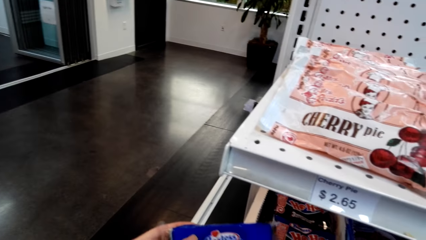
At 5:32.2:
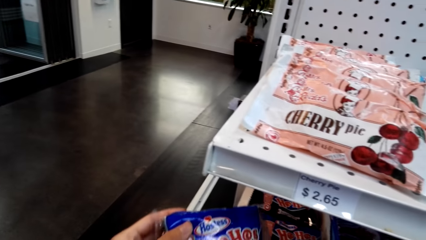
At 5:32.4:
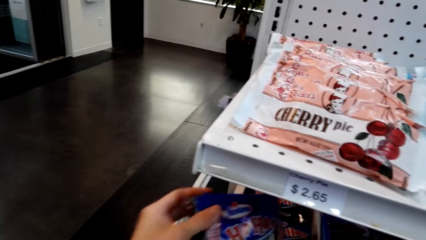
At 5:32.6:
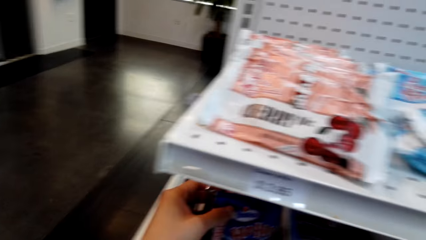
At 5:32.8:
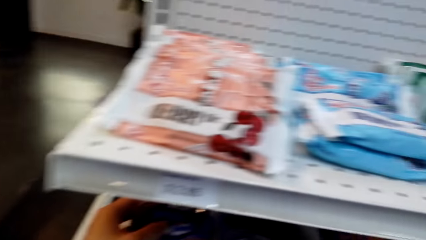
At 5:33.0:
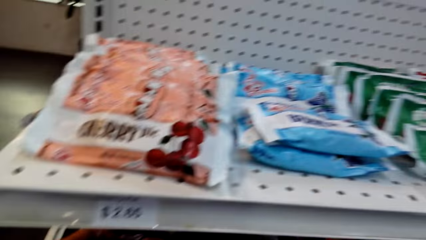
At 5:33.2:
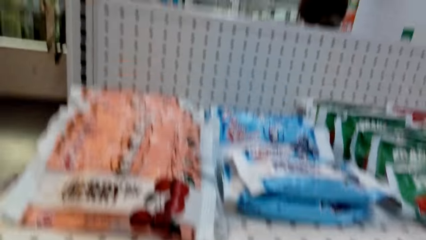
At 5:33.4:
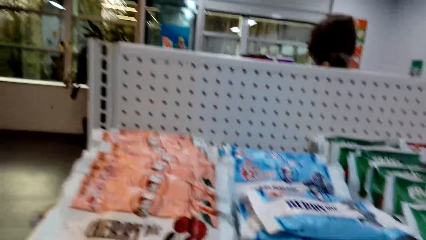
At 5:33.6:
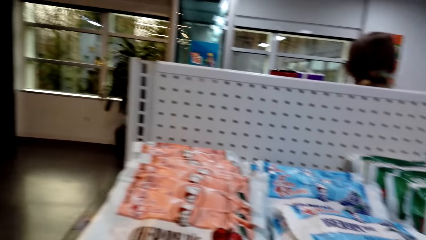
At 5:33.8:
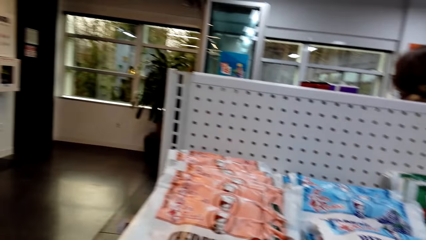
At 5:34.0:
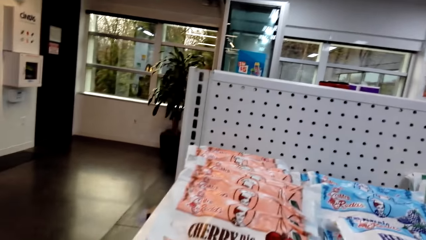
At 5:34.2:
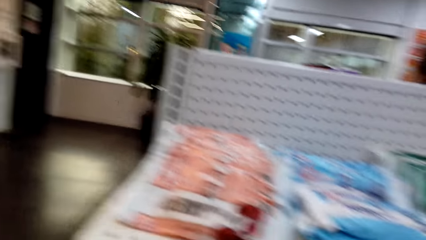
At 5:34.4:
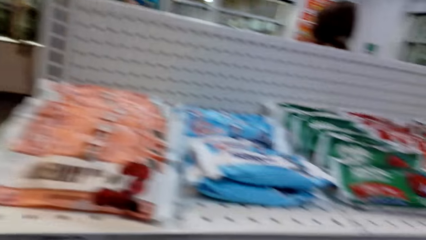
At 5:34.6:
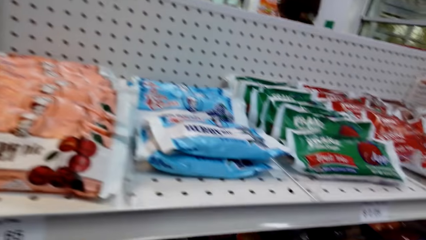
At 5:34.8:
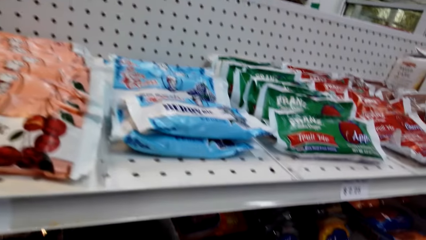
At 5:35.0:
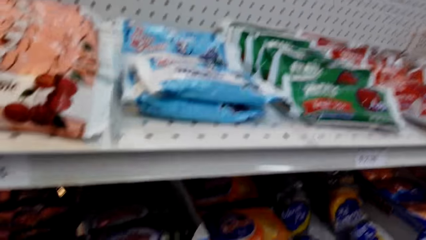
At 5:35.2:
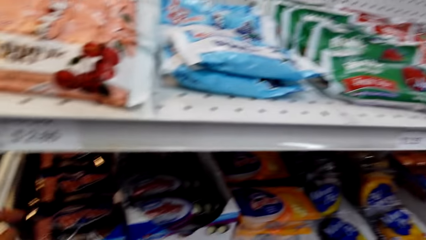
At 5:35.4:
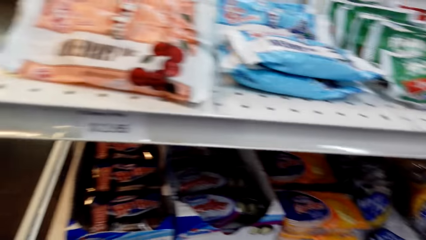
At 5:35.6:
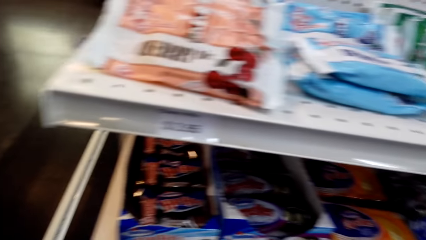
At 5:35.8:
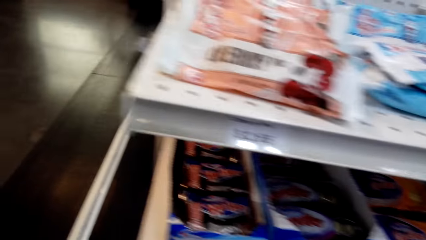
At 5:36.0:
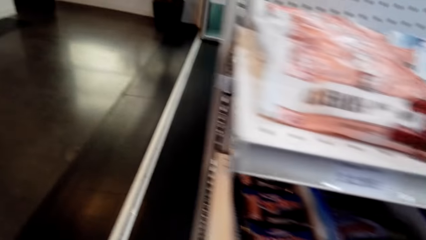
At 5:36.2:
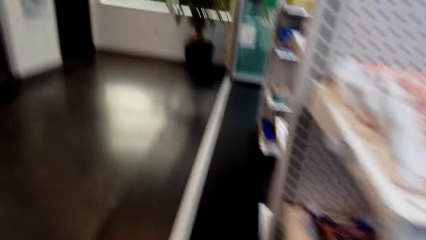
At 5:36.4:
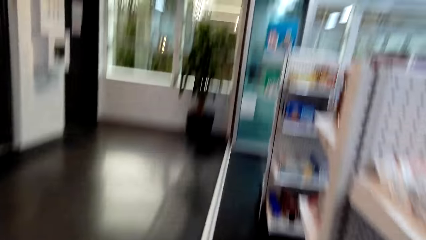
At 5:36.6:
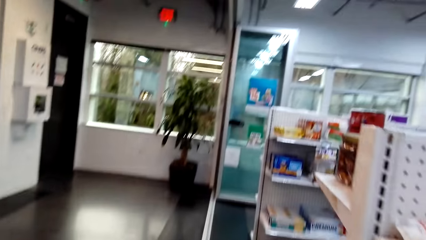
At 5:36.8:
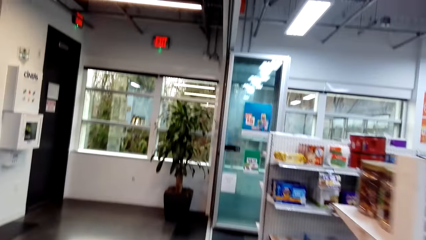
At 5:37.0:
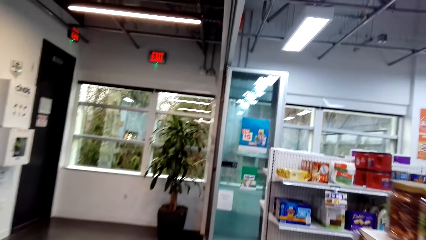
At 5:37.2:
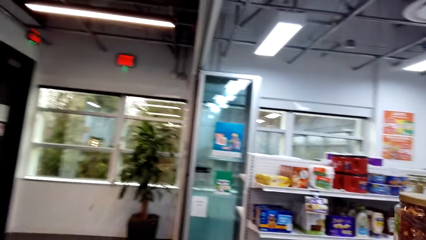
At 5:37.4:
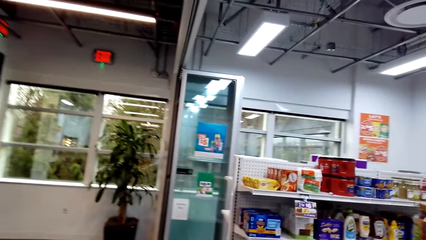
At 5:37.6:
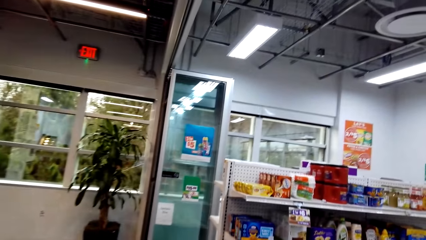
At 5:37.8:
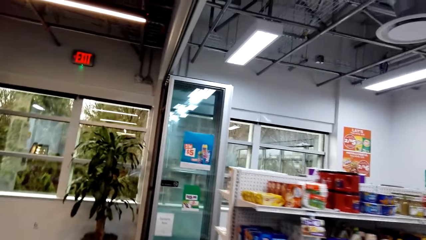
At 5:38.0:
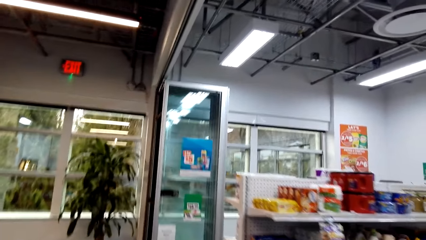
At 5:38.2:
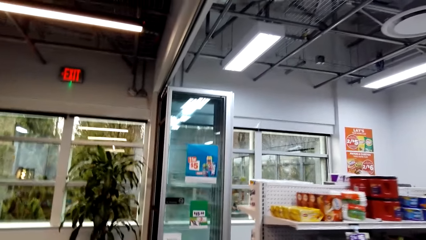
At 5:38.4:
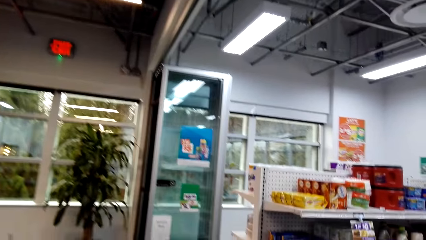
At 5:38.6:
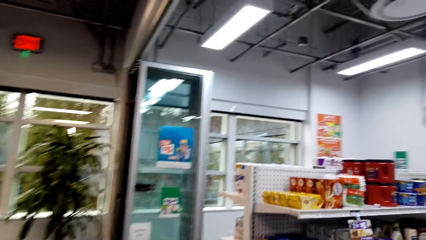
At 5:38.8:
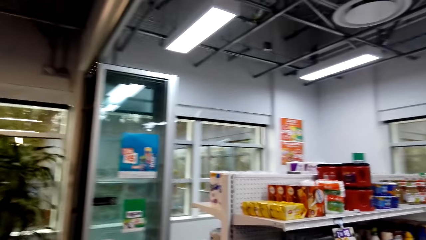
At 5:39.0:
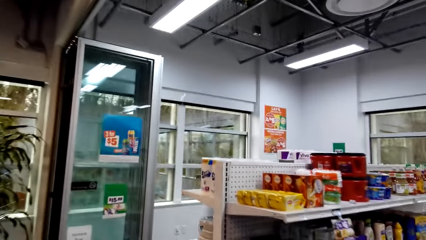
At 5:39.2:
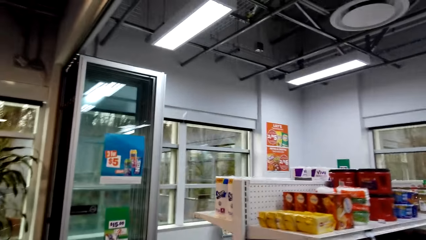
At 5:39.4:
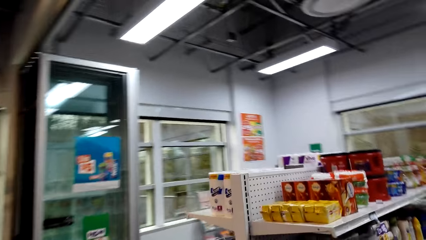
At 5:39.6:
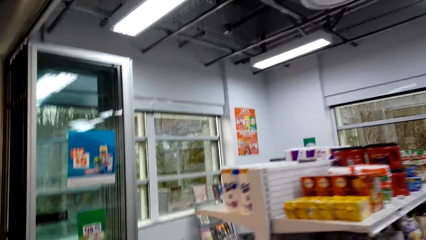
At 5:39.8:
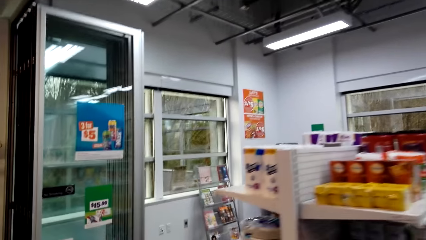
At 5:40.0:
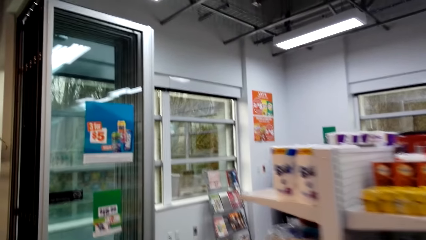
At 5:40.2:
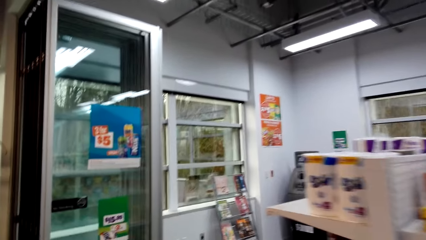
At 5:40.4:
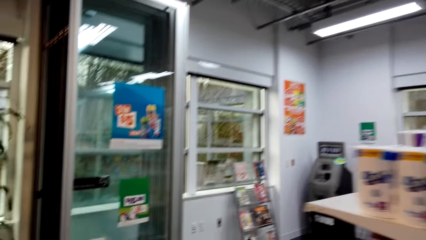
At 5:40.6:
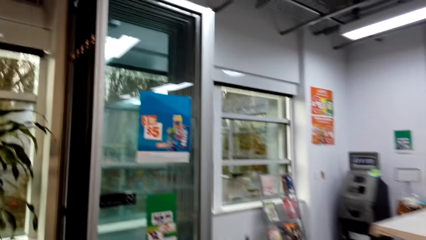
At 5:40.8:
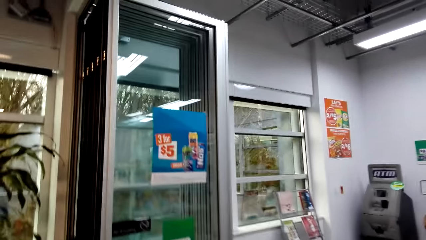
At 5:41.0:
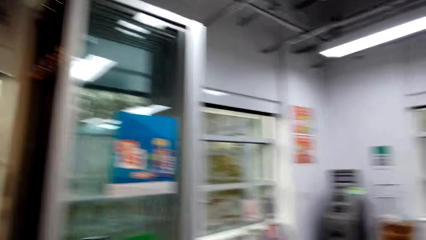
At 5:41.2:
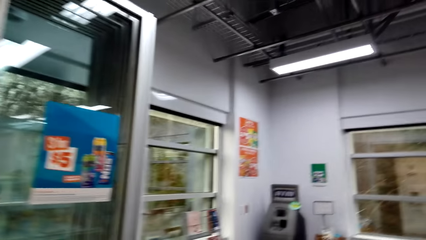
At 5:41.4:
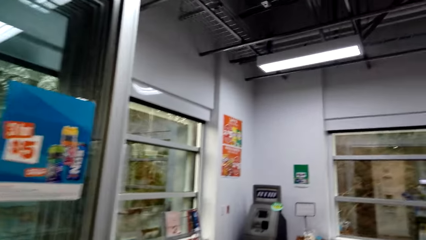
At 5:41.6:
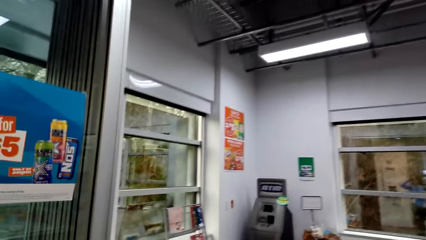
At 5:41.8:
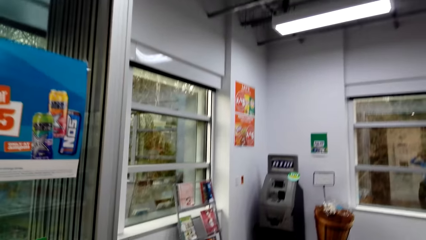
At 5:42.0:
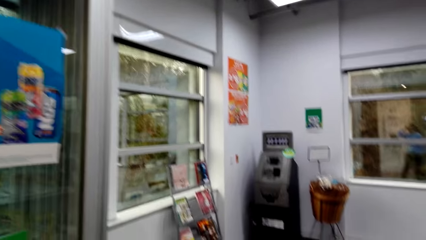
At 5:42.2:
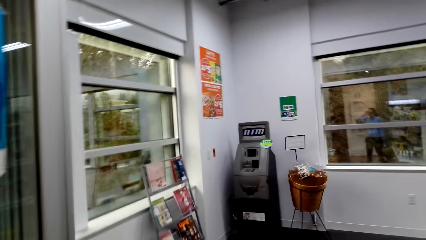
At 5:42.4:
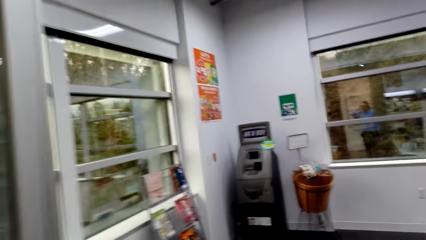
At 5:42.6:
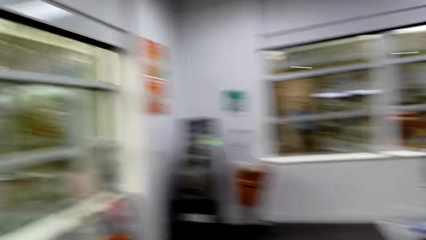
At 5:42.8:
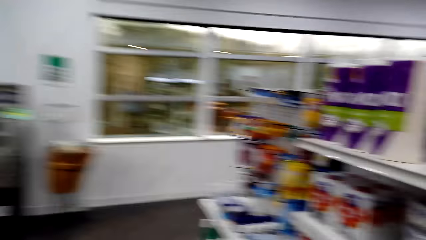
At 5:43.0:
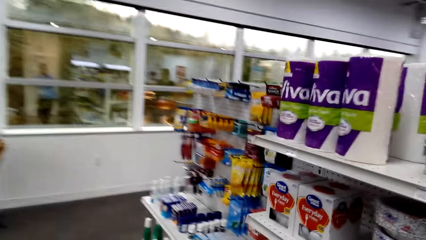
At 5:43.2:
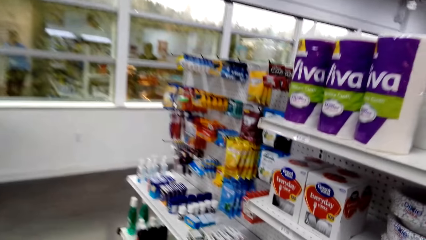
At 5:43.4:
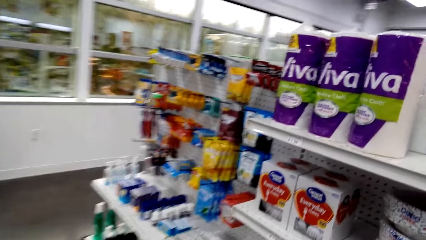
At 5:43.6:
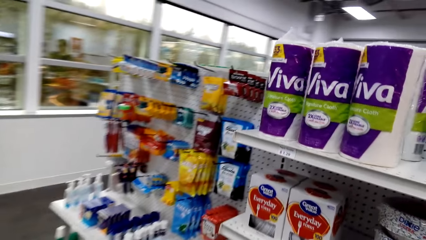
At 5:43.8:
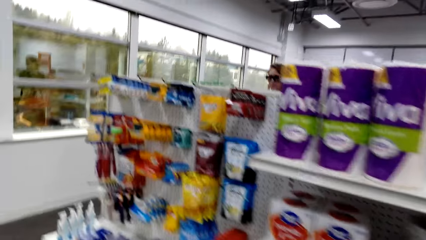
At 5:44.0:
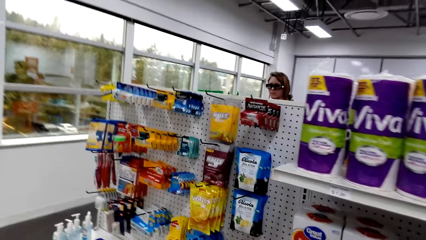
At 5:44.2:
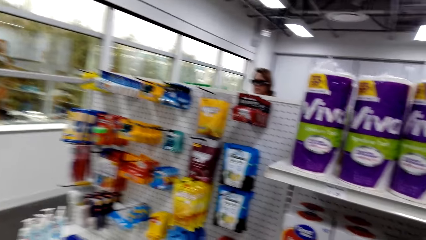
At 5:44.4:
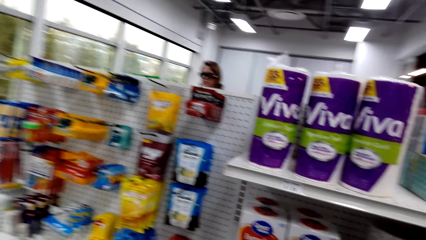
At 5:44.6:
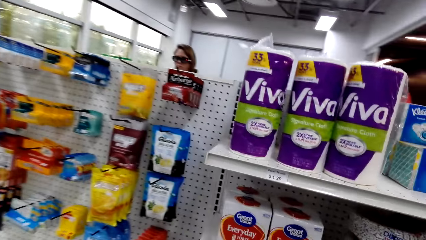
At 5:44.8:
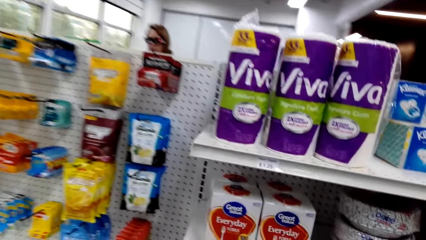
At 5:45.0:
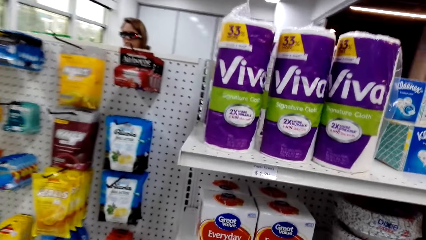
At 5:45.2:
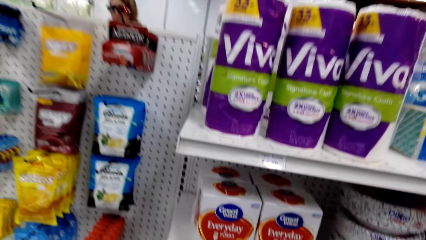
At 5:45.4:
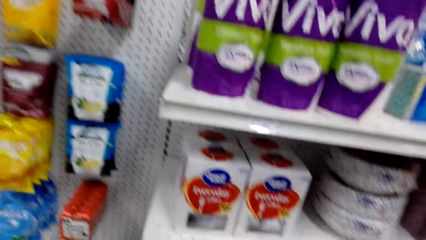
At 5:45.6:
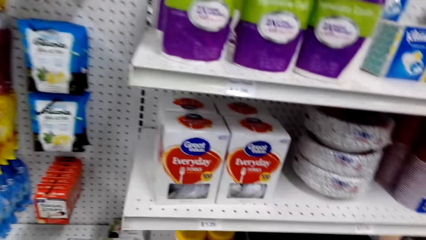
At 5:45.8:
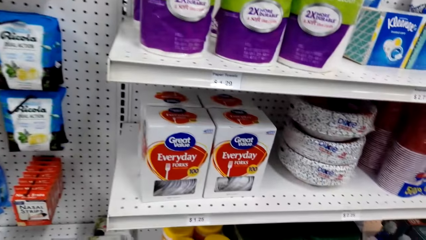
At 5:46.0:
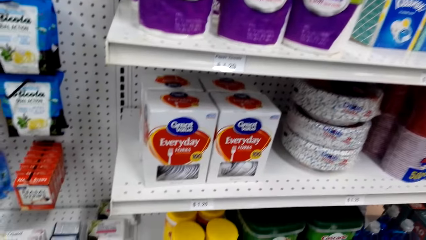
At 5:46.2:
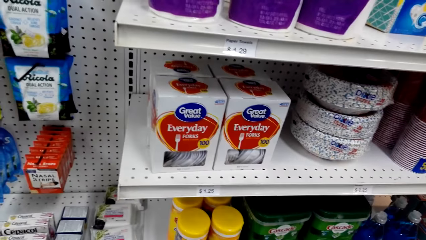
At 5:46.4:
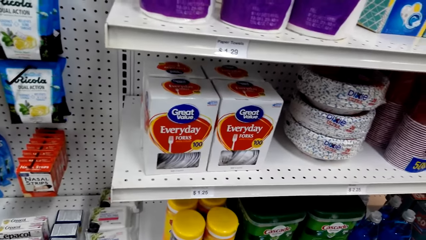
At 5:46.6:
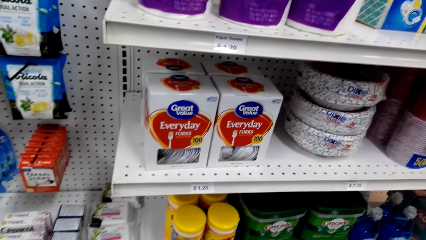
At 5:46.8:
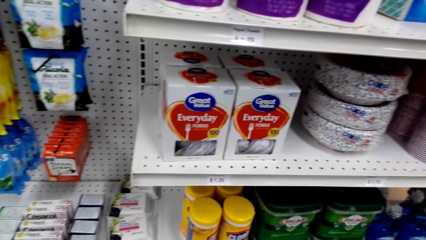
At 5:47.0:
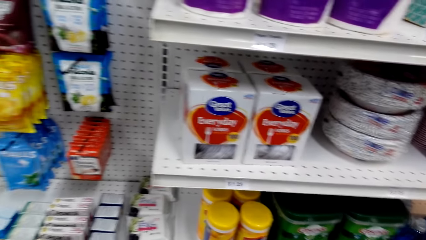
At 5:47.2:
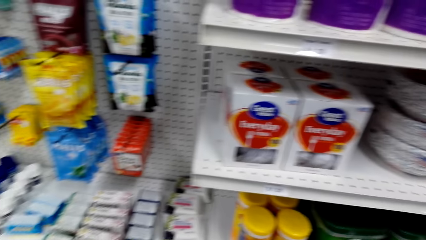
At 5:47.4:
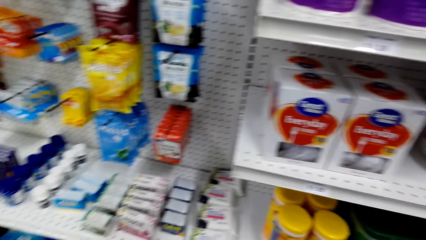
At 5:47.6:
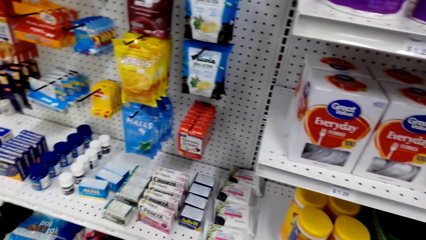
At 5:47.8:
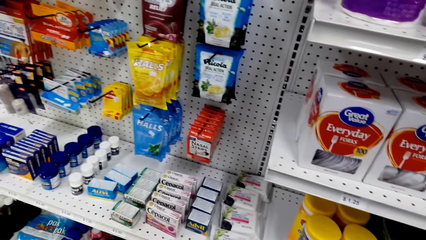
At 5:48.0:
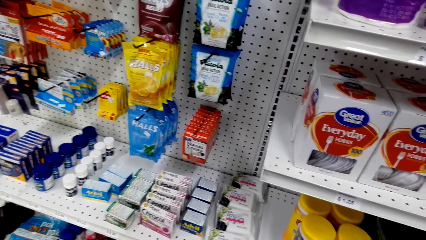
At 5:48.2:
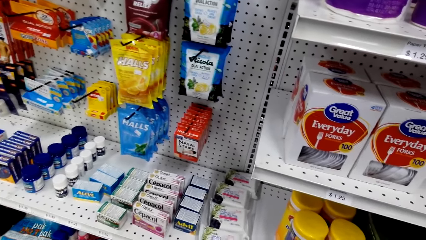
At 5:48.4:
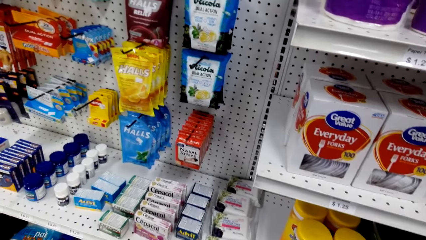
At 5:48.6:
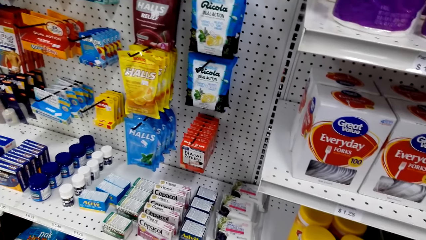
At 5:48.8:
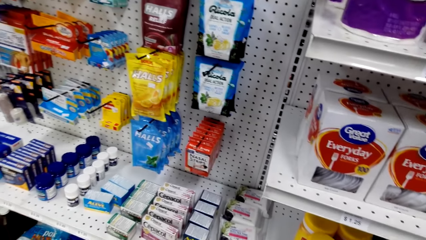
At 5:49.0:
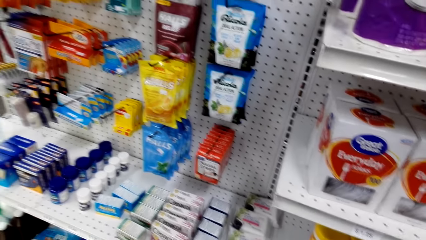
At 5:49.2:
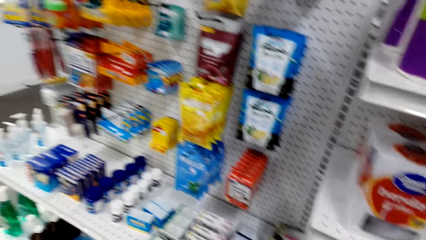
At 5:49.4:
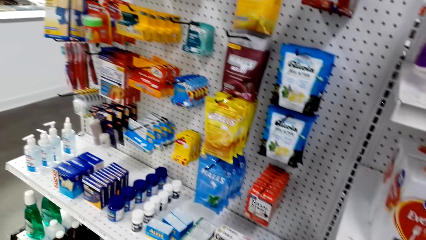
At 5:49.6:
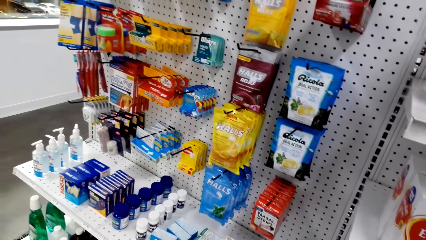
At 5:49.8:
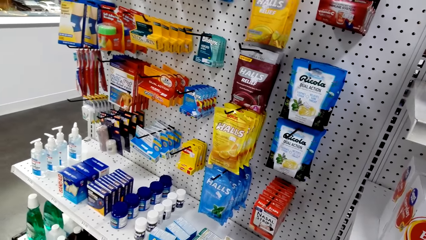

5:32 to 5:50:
The camera wearer puts down a snack on the shelf. They look around a supermarket. They walk around the supermarket. They look around the supermarket.
